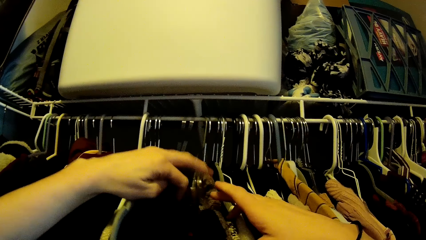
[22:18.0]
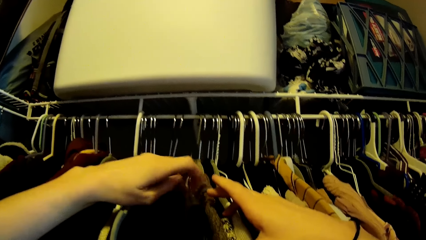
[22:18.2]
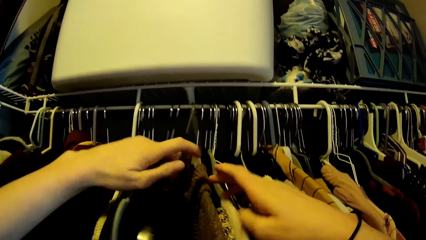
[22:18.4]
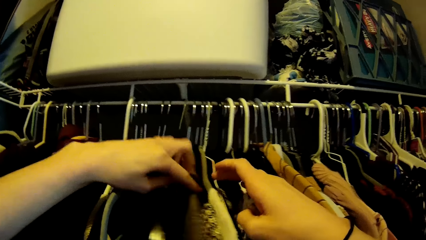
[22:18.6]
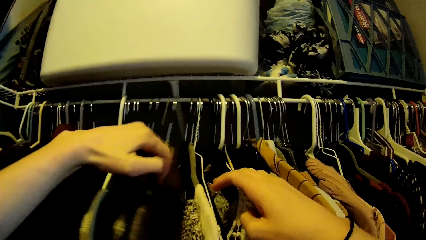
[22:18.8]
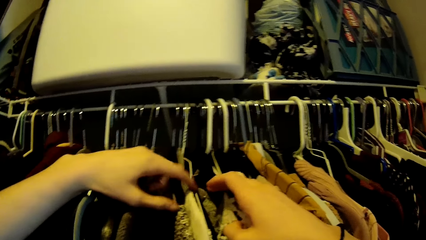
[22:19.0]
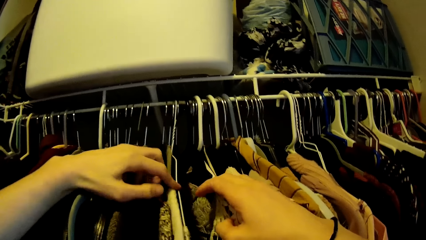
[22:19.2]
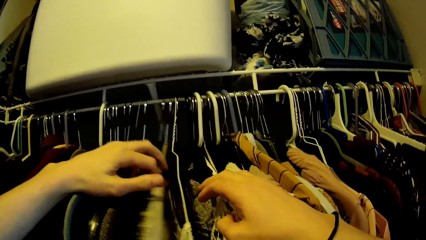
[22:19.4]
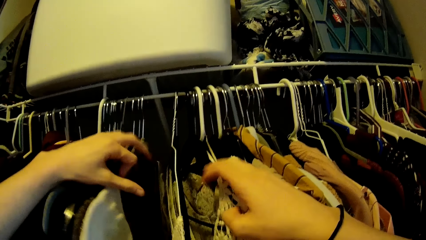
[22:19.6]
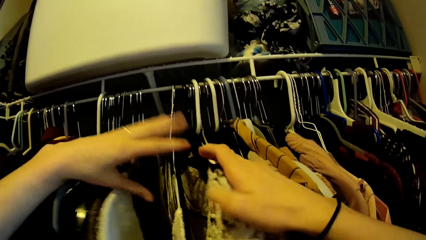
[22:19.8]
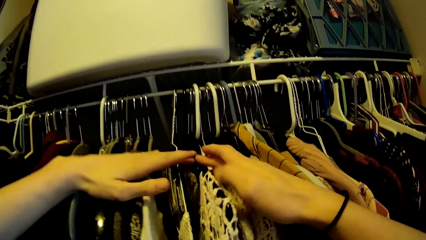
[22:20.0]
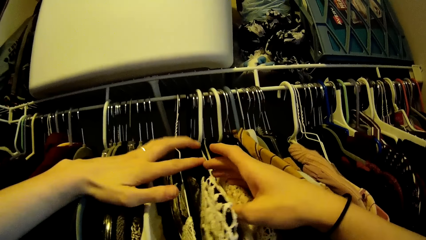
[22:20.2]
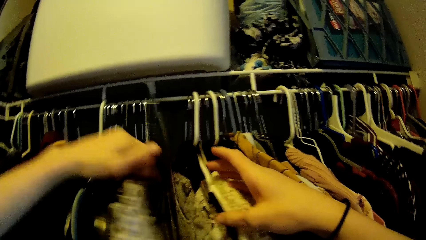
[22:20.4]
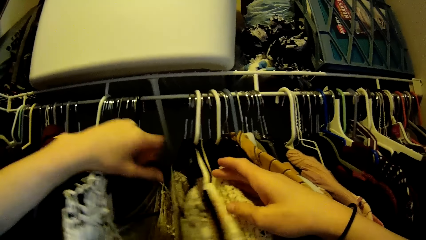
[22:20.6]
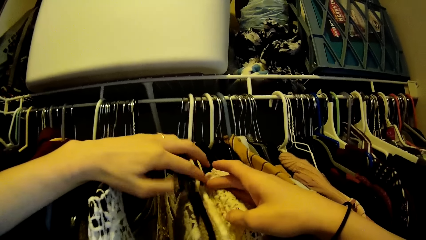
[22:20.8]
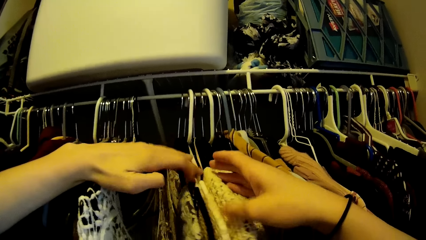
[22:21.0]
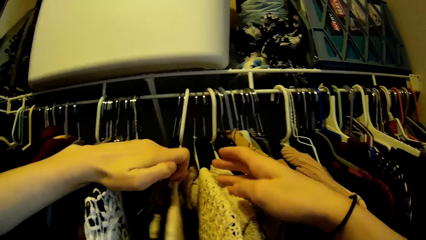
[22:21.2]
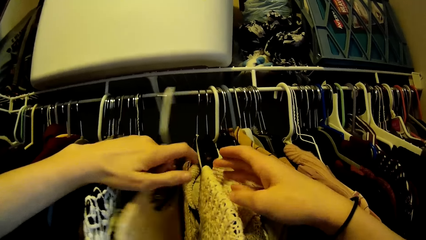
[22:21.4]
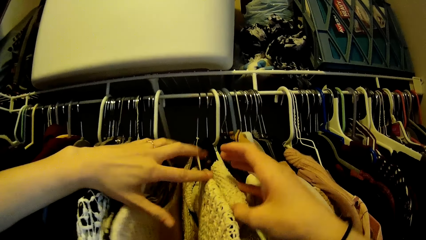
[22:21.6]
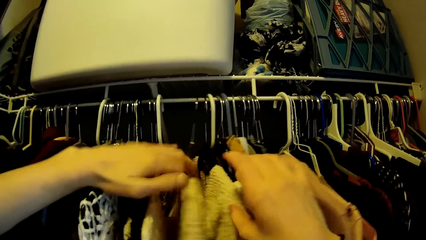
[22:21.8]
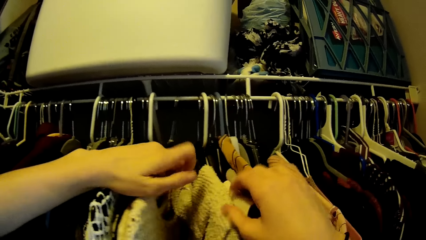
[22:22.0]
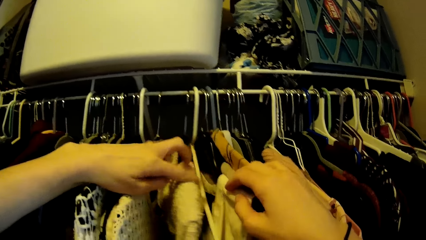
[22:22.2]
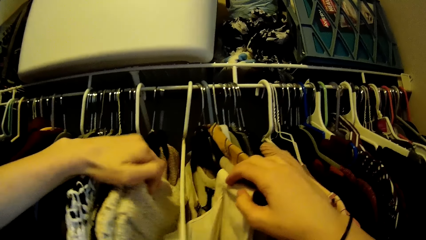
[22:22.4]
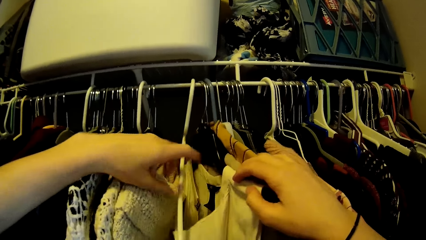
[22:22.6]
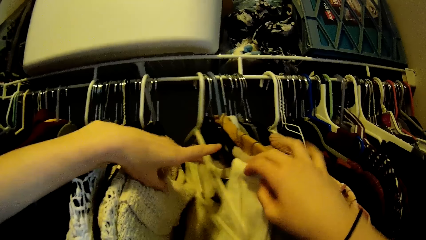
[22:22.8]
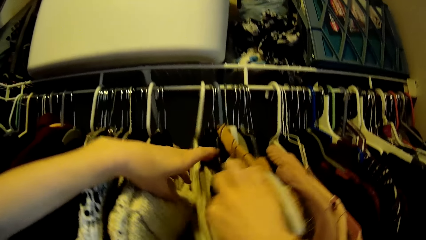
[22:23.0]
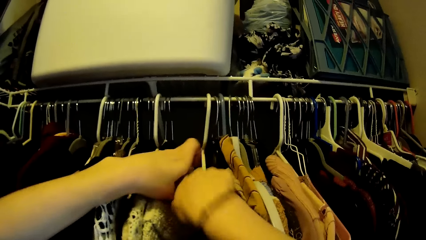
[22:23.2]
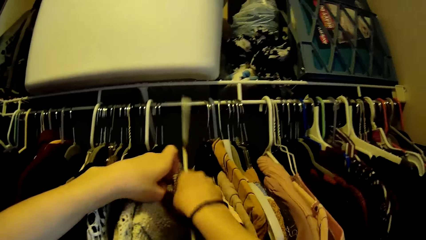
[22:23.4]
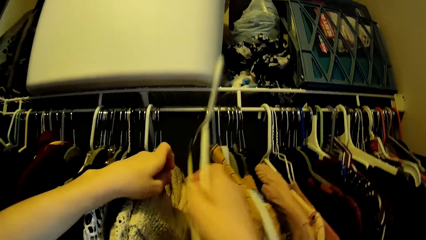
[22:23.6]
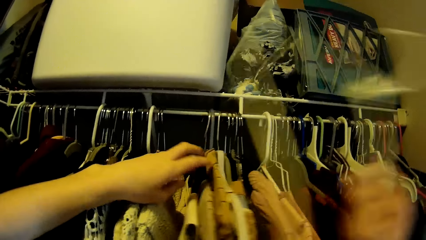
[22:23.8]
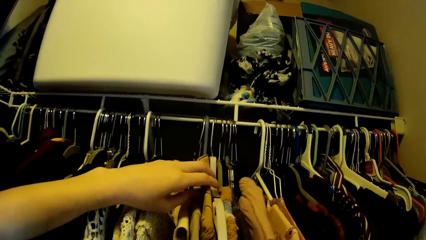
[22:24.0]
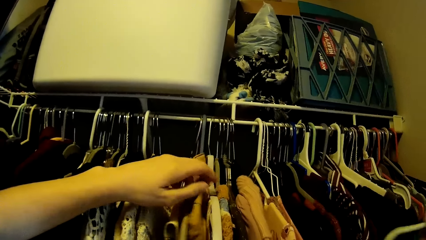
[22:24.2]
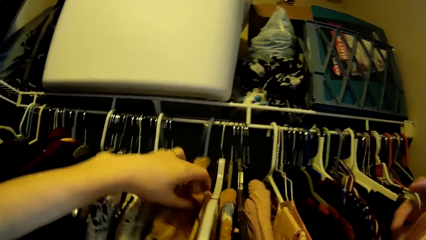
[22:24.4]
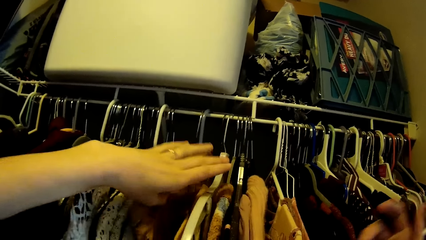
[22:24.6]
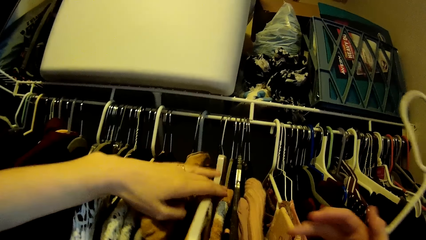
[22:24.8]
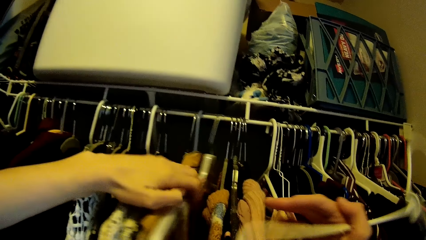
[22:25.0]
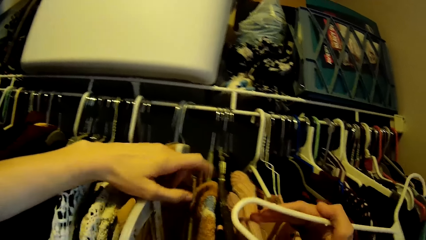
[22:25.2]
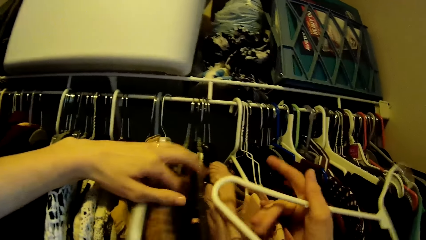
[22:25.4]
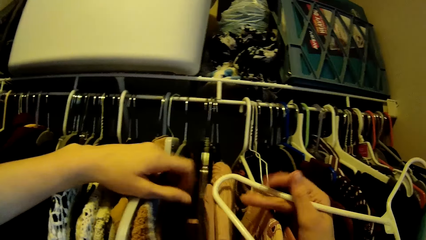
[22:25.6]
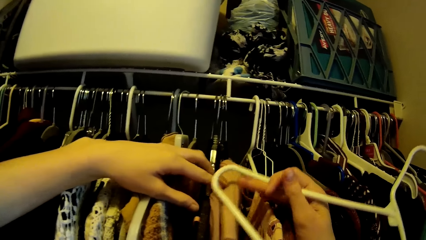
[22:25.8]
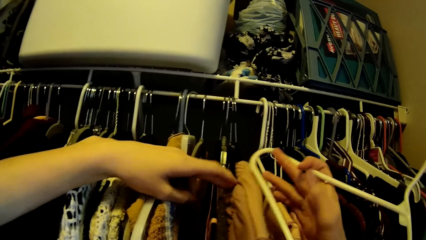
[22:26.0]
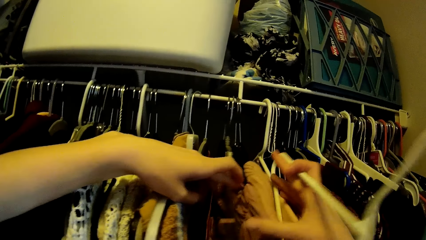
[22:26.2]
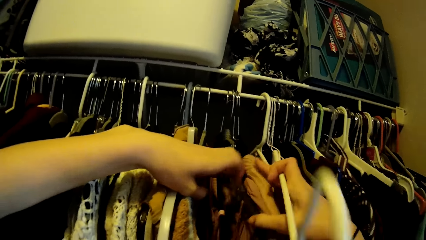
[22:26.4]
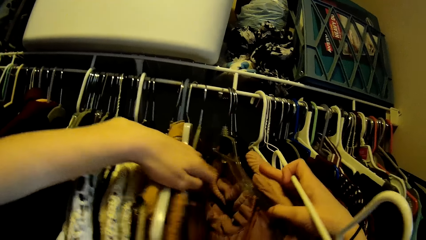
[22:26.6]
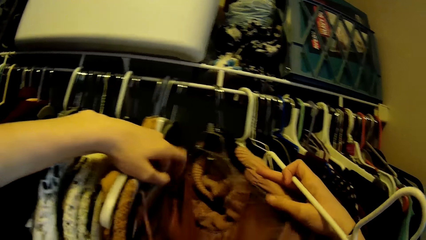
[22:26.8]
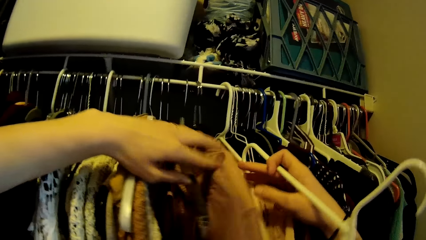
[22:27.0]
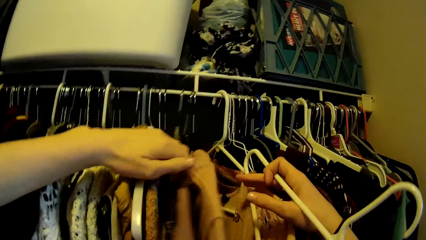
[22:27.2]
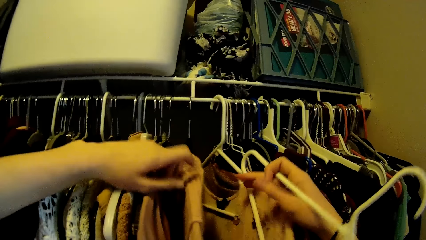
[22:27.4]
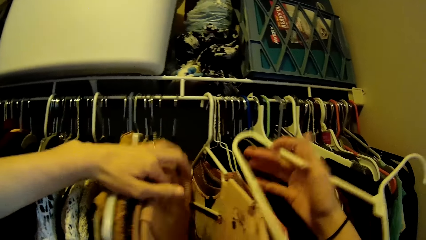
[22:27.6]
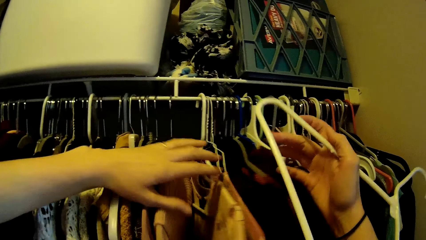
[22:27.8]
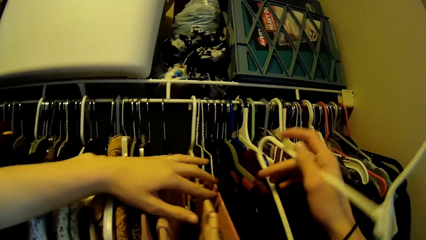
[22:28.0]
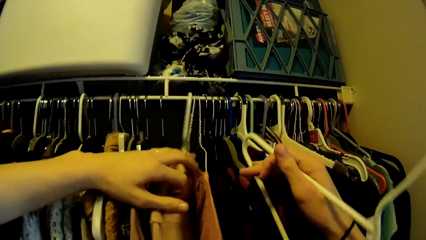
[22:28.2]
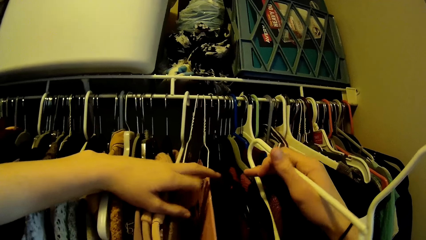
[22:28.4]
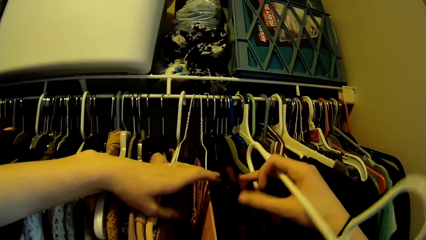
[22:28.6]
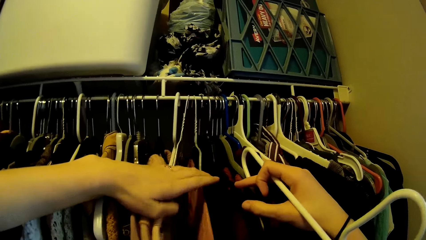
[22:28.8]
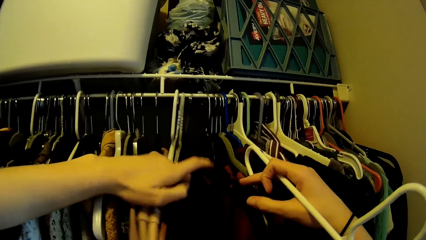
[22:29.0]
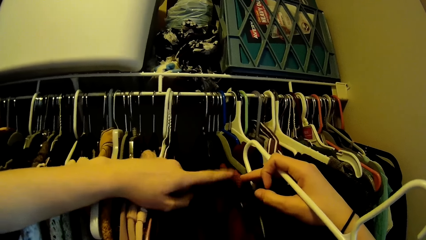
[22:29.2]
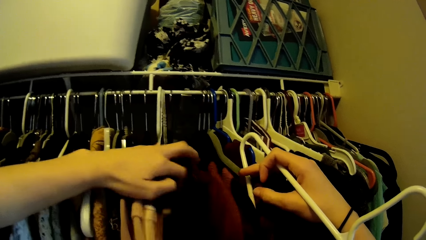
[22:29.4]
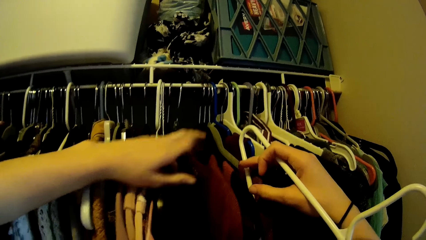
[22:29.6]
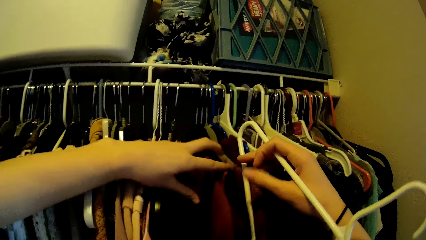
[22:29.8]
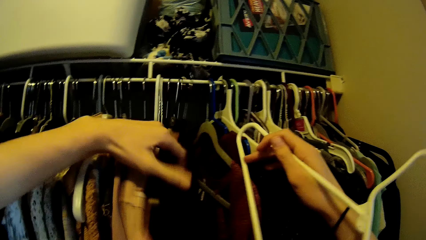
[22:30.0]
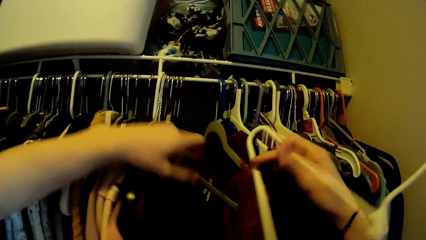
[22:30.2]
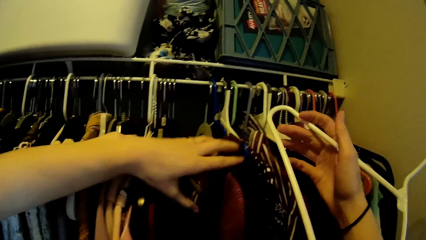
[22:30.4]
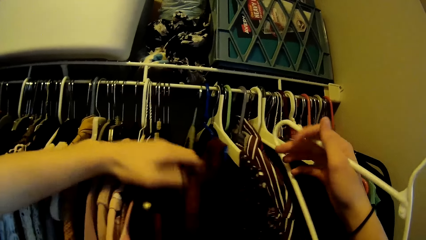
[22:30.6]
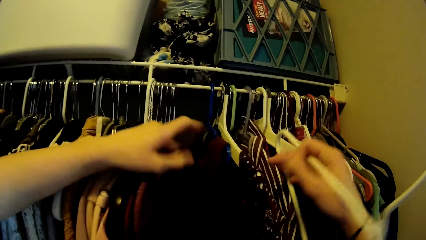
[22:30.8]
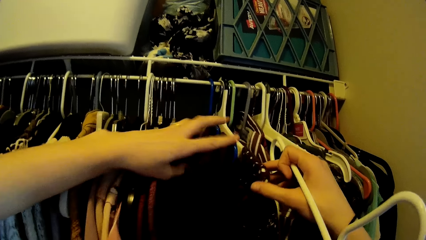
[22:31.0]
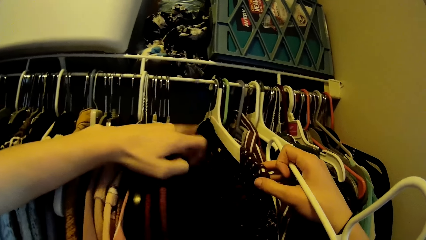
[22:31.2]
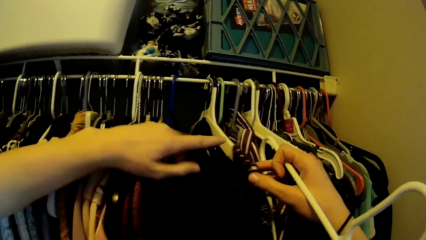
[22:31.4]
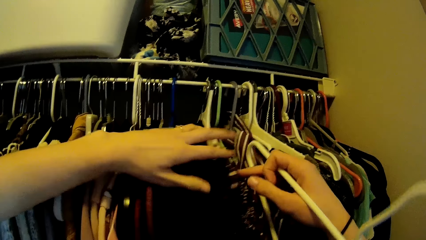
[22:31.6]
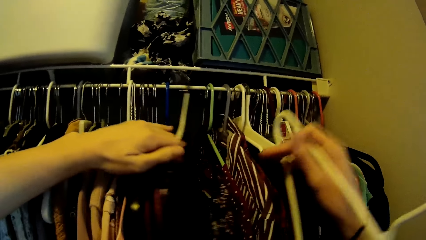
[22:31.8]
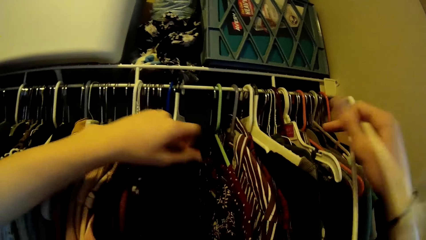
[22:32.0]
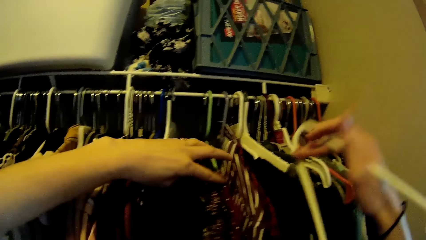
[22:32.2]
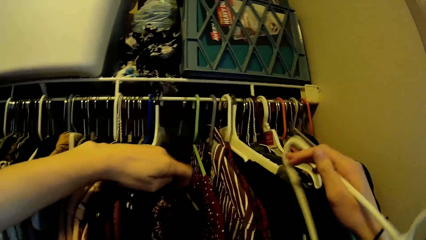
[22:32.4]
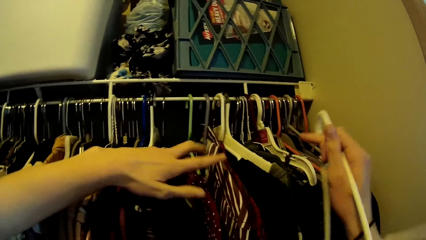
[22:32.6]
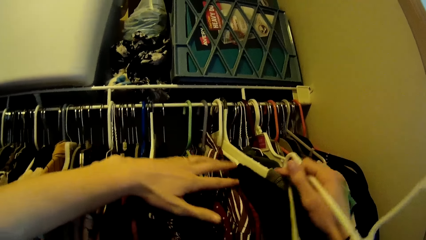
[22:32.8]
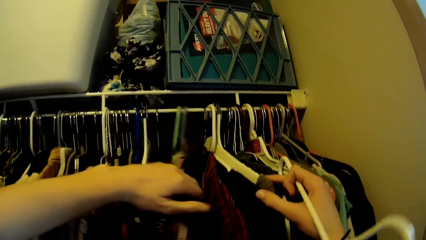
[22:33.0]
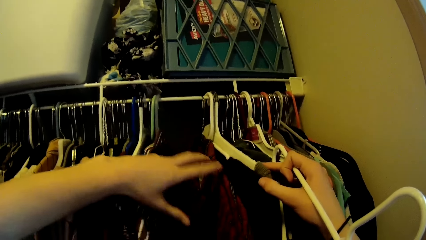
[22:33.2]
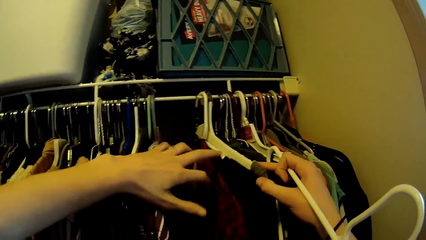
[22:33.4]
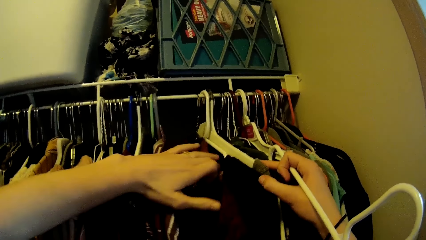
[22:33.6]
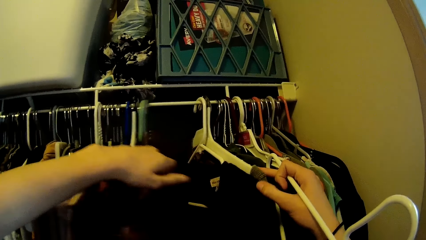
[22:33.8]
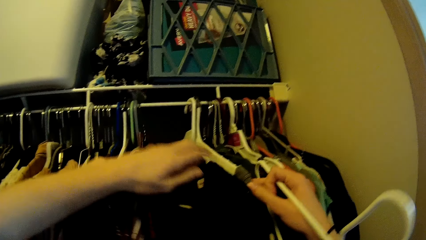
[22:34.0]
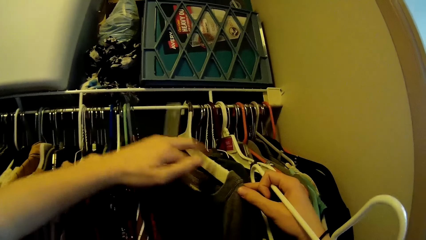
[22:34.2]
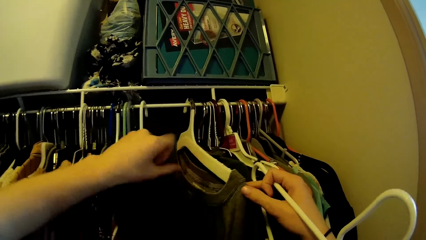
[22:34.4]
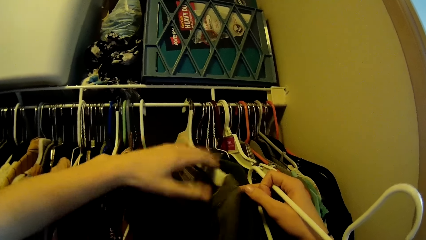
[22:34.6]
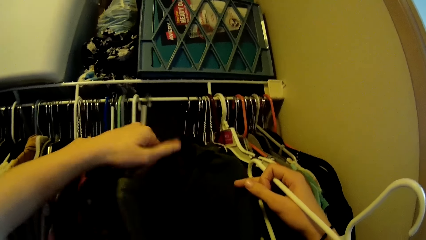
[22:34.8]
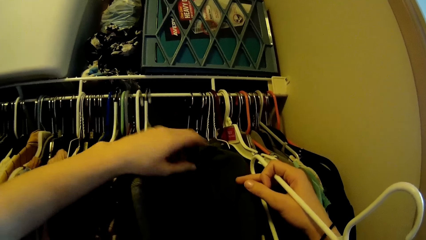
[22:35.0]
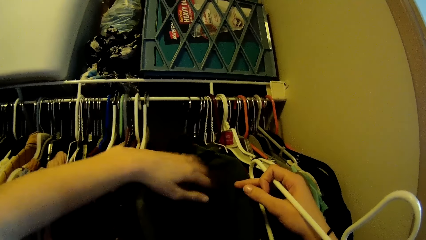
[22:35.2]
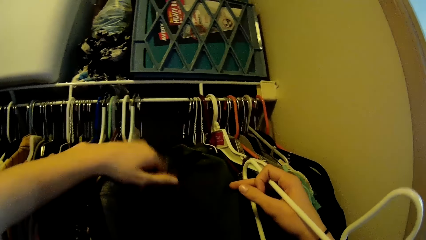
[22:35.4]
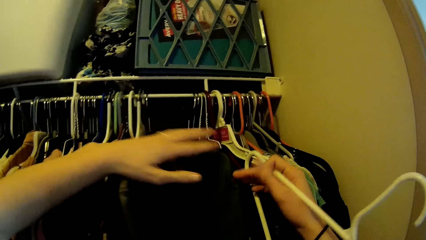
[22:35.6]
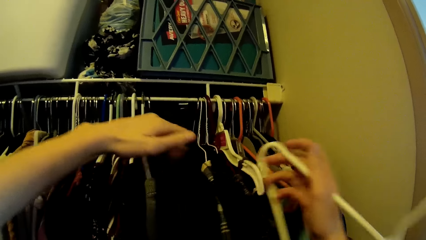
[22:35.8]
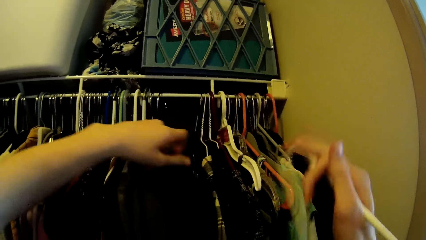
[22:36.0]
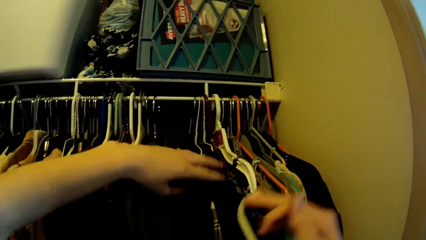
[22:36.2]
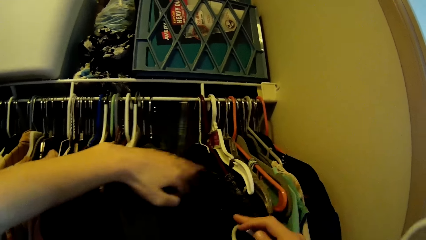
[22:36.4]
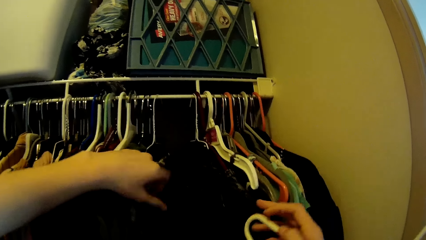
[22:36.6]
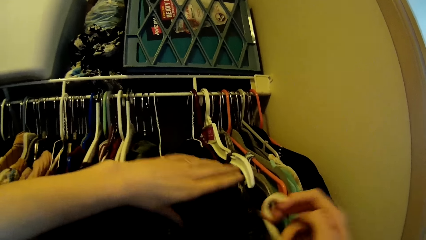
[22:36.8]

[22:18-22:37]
The camera wearer brings out an empty cloth hanger from the closet rack. They hold clothes on hangers in the wardrobe.
